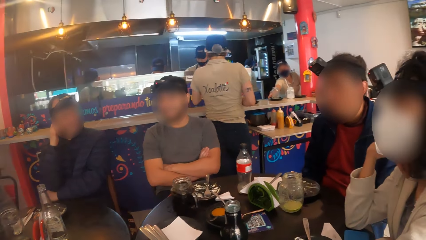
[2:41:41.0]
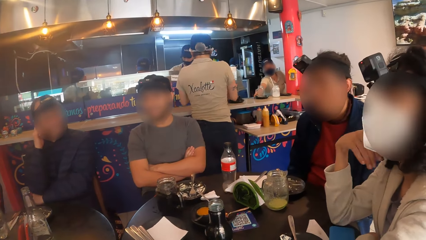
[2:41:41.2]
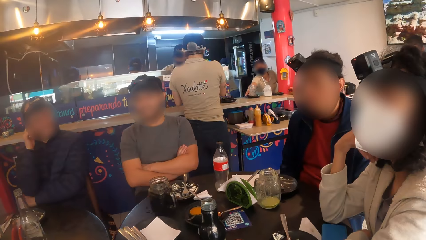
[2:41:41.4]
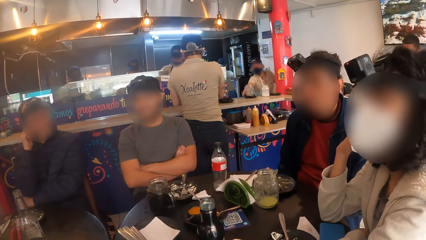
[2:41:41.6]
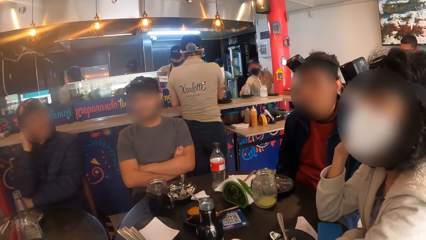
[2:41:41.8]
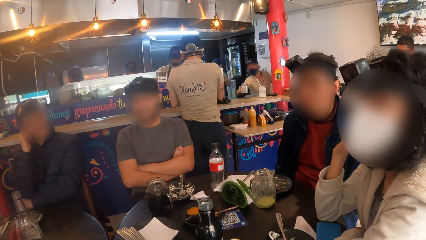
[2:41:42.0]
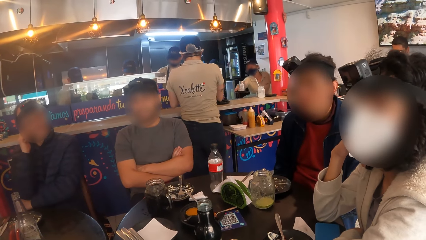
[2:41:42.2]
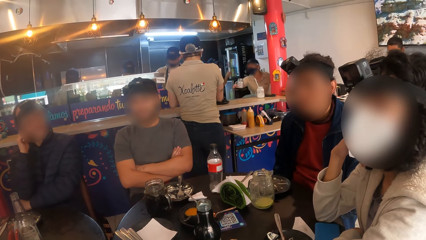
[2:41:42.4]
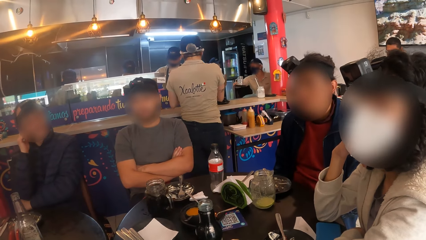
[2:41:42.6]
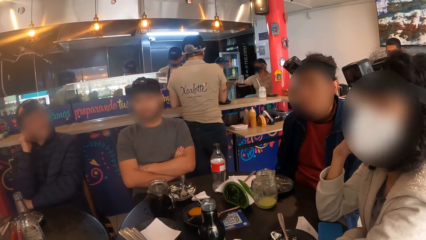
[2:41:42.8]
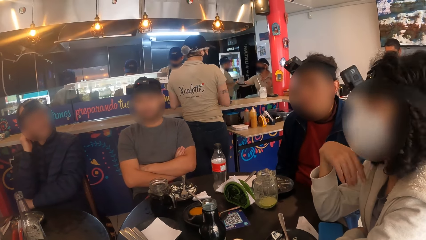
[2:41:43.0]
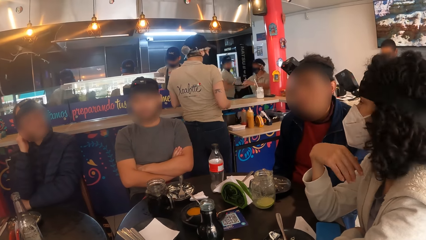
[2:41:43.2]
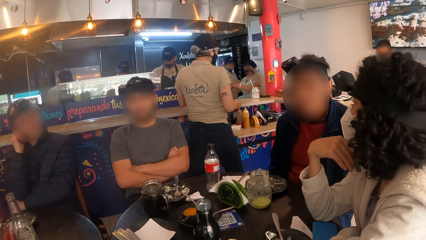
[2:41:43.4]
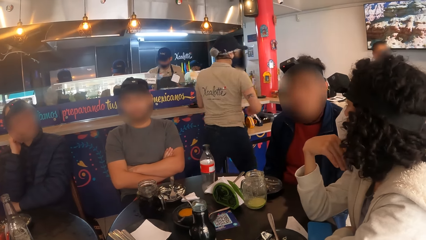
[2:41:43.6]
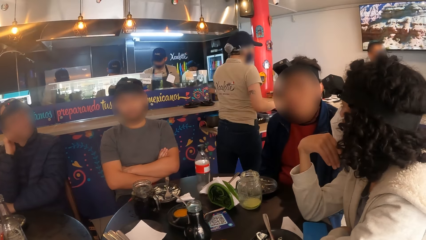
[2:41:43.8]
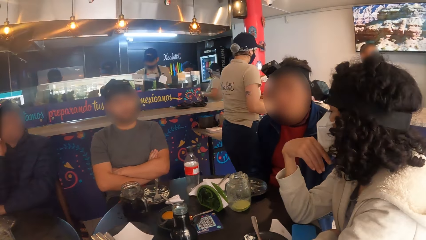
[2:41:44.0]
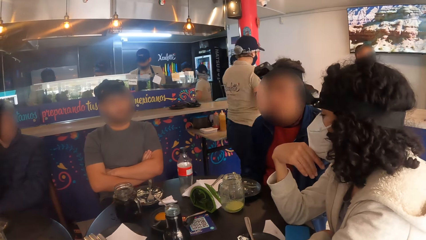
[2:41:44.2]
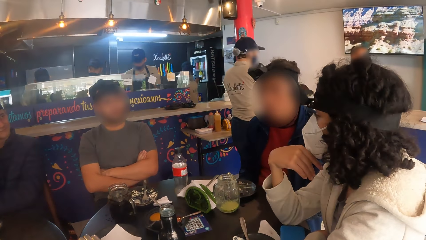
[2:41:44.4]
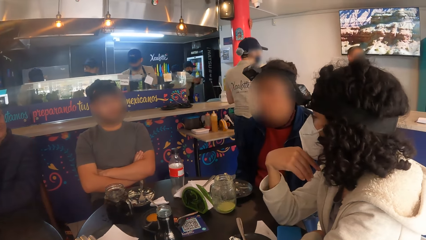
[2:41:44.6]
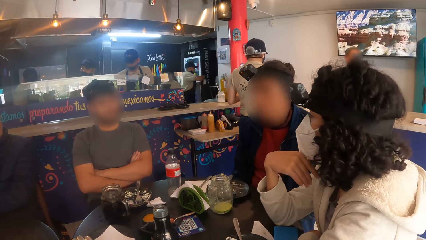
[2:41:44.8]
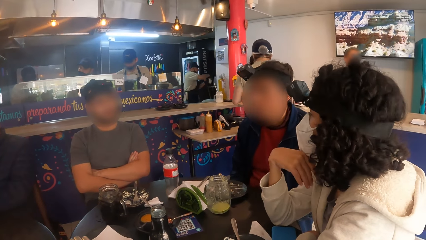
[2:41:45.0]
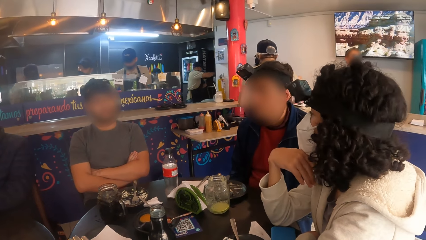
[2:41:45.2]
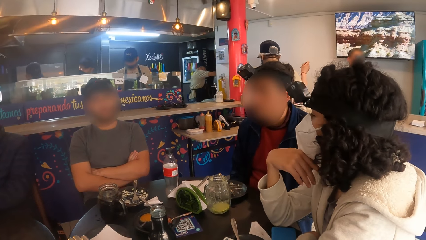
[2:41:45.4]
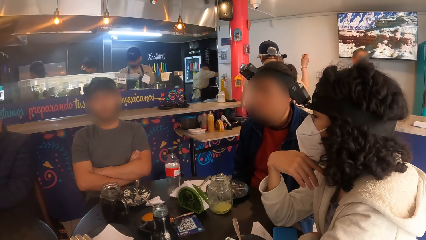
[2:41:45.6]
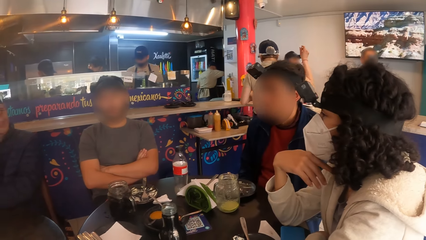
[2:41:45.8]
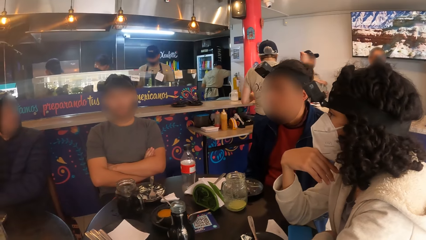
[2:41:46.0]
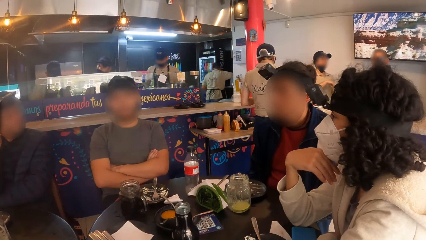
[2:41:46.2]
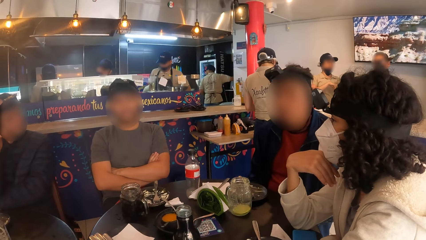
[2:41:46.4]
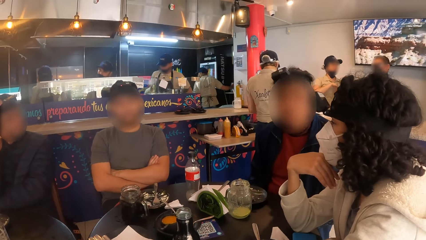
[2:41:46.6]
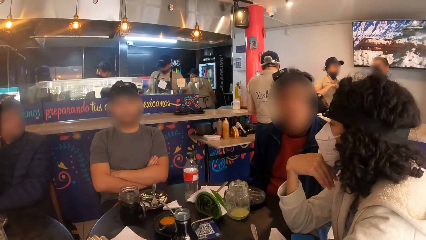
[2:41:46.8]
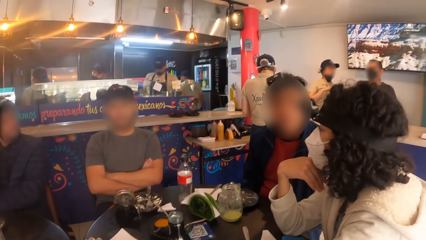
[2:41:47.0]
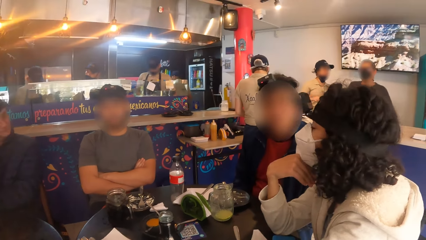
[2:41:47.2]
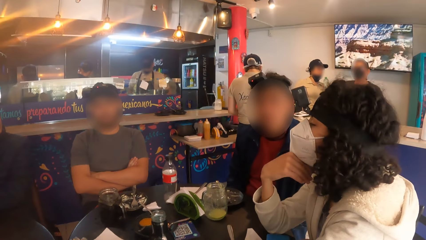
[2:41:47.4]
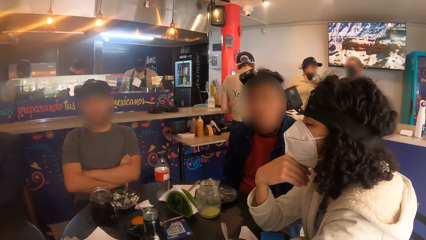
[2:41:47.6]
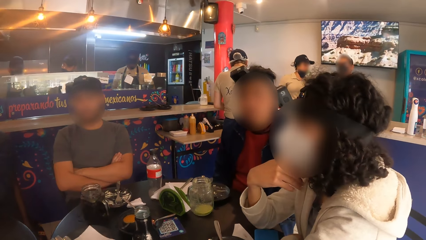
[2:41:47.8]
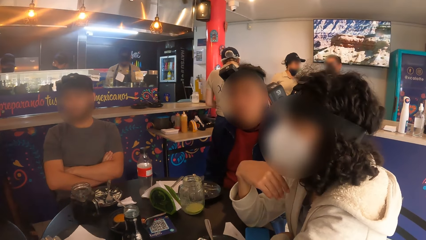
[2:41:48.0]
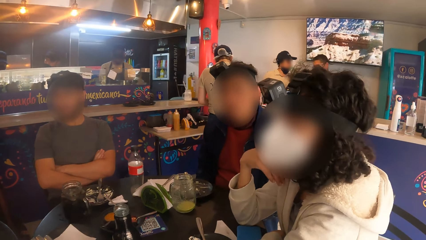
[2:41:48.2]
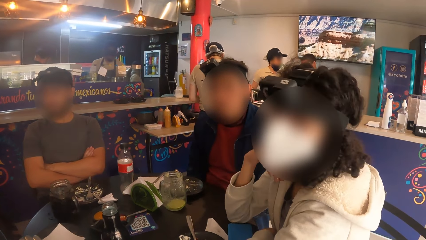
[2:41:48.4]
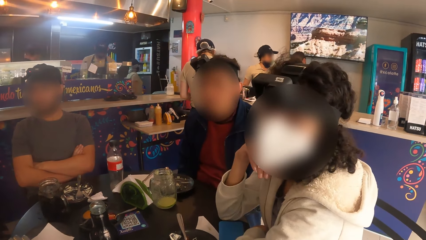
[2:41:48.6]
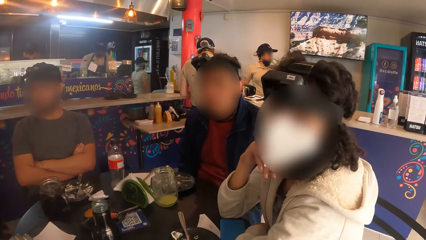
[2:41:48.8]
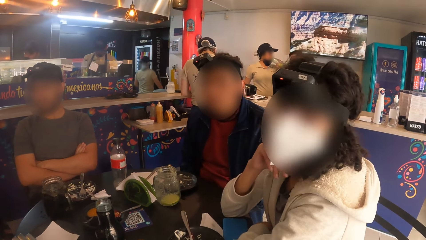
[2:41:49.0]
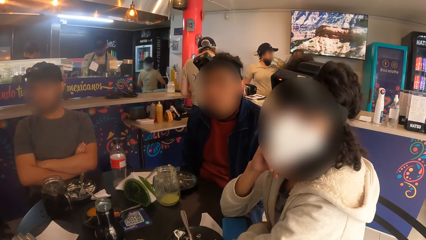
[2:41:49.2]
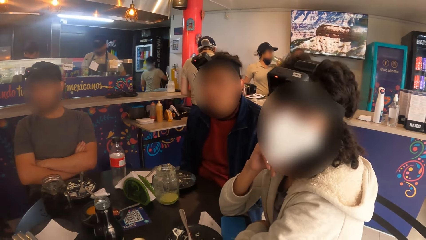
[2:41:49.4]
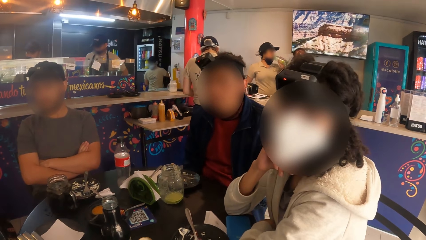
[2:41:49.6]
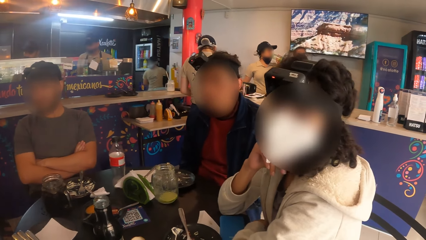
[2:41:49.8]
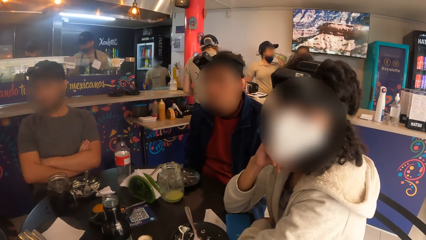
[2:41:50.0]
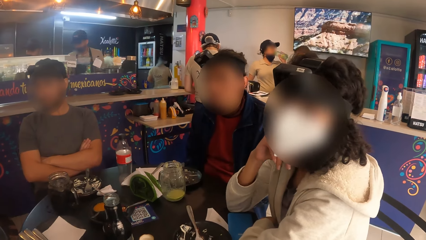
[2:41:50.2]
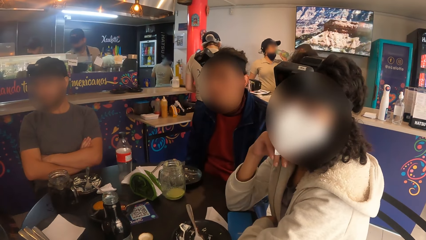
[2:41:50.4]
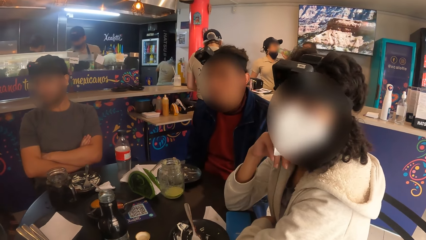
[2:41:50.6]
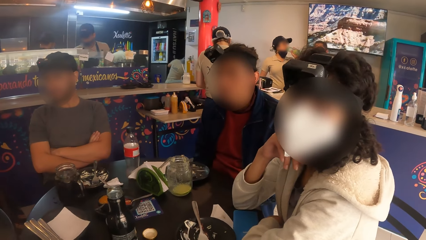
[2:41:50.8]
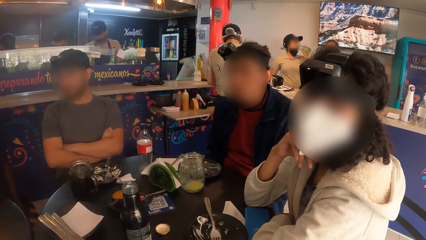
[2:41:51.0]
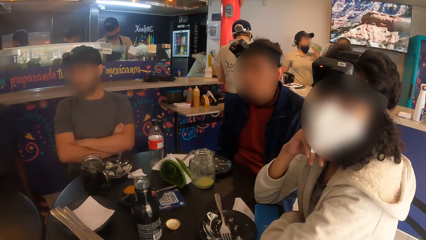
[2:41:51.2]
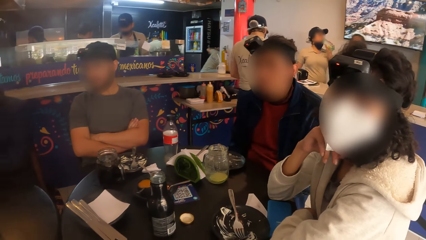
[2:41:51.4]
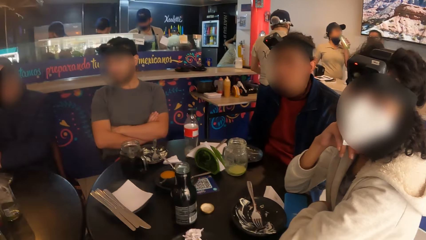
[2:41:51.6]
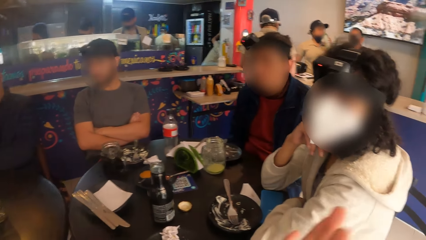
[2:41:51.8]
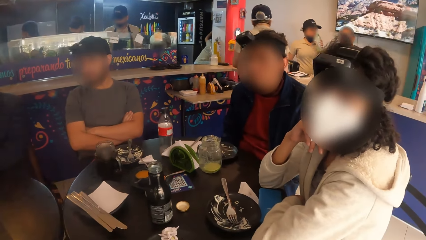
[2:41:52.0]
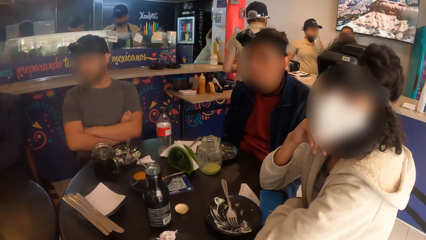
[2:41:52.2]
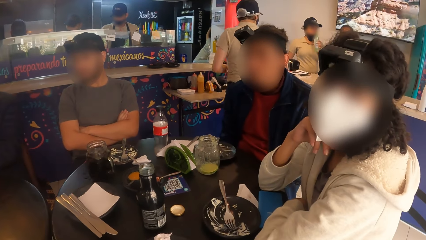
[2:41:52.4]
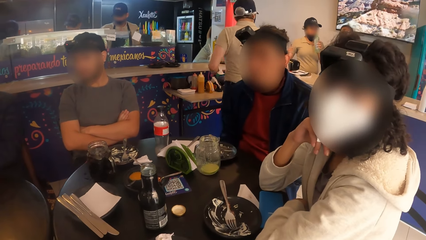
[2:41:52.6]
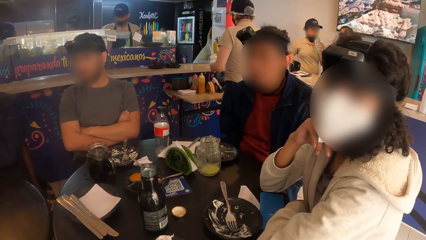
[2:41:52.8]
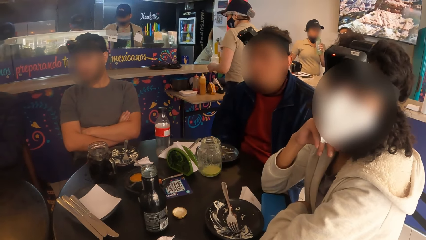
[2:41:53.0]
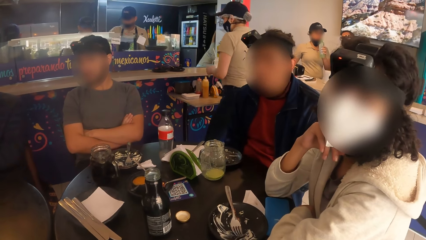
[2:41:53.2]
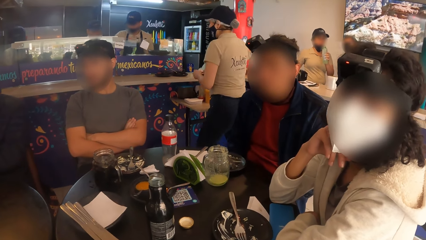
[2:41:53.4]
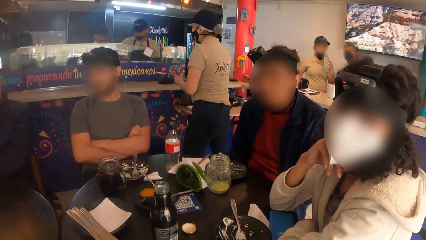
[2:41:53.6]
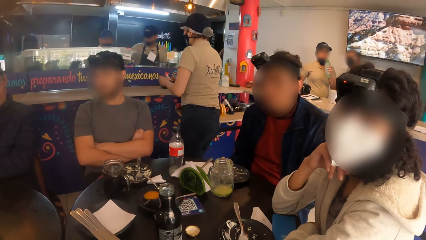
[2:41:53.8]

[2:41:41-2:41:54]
A person looks at another person. The camera wearer speaks to a woman.

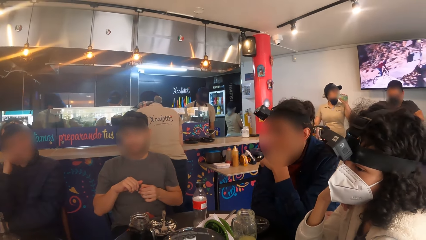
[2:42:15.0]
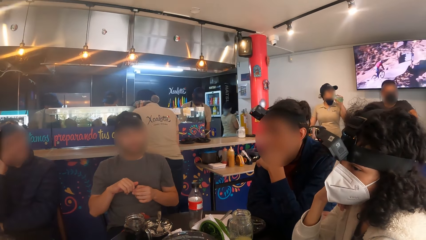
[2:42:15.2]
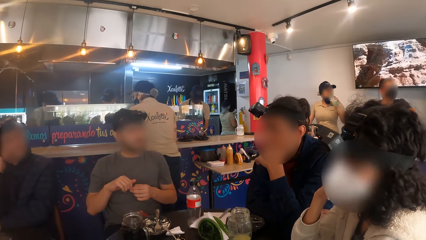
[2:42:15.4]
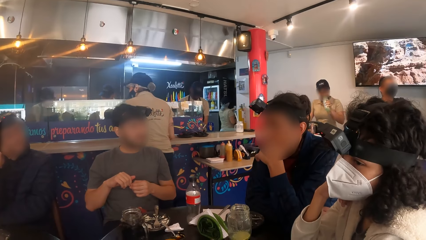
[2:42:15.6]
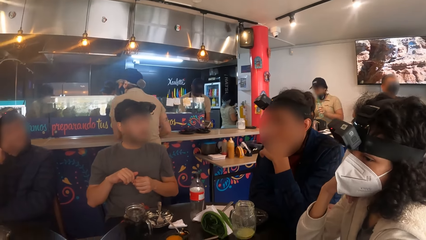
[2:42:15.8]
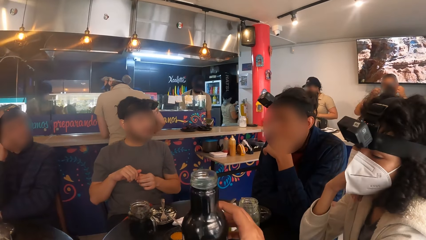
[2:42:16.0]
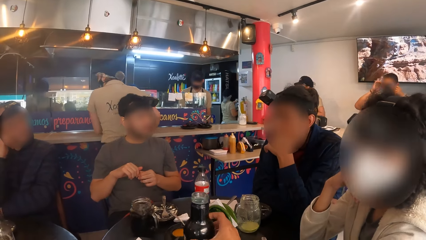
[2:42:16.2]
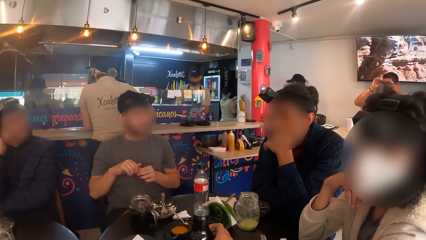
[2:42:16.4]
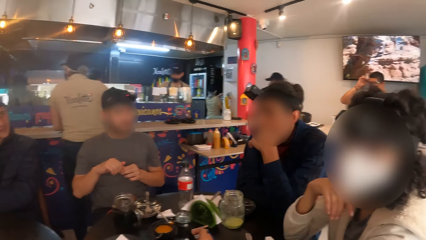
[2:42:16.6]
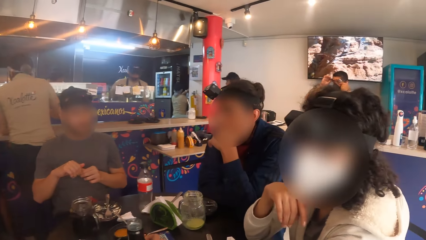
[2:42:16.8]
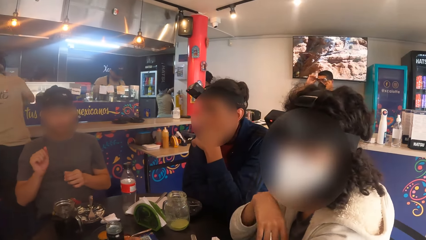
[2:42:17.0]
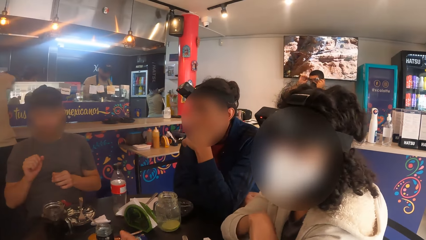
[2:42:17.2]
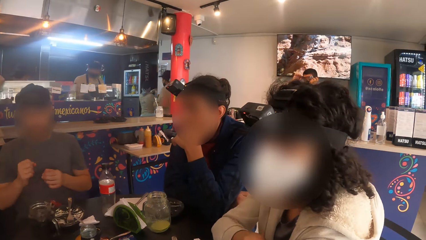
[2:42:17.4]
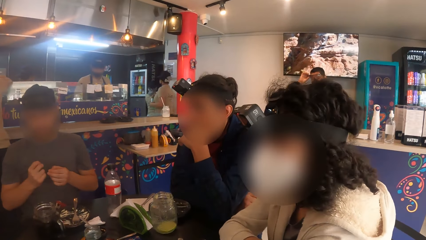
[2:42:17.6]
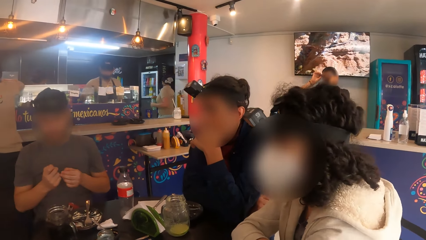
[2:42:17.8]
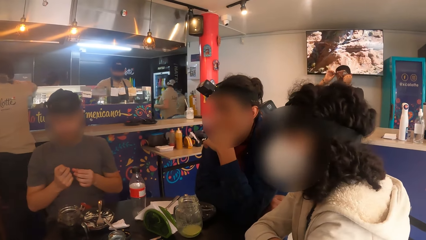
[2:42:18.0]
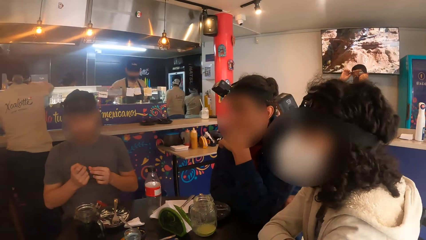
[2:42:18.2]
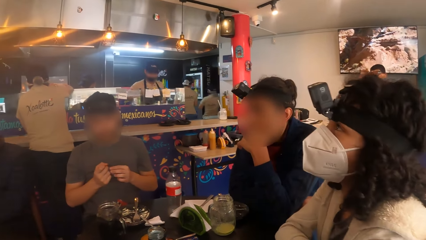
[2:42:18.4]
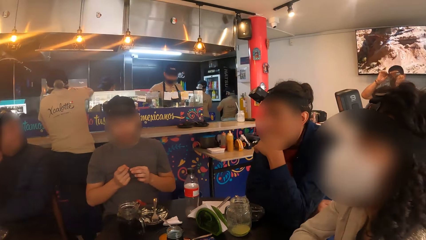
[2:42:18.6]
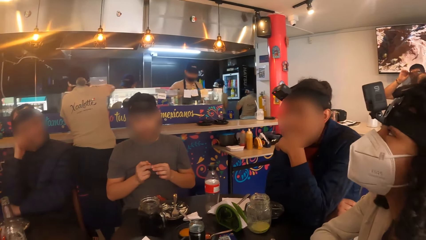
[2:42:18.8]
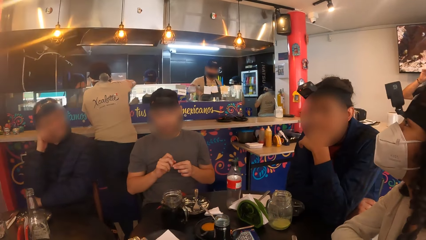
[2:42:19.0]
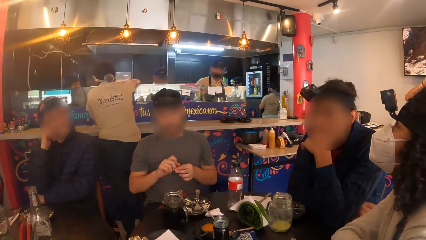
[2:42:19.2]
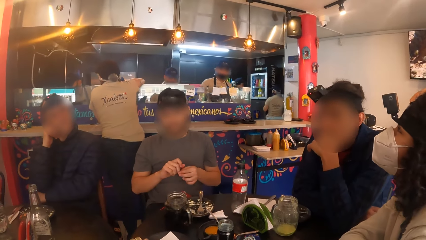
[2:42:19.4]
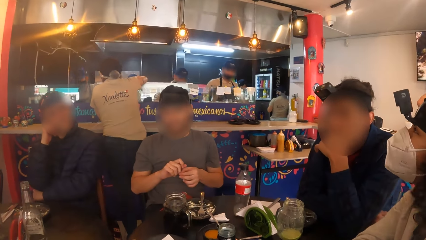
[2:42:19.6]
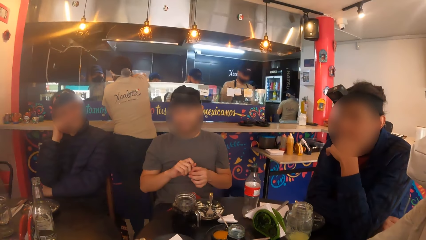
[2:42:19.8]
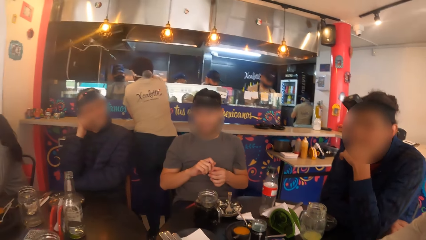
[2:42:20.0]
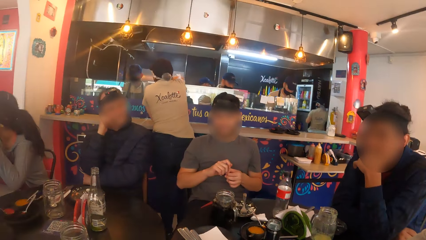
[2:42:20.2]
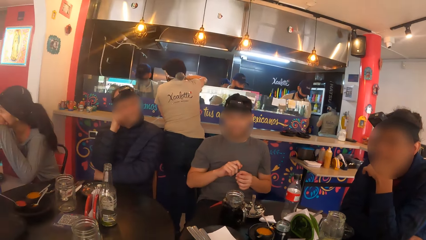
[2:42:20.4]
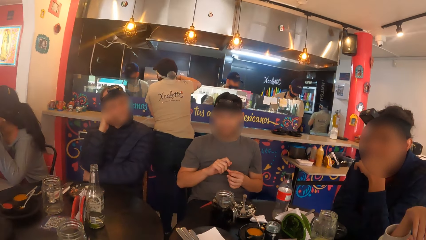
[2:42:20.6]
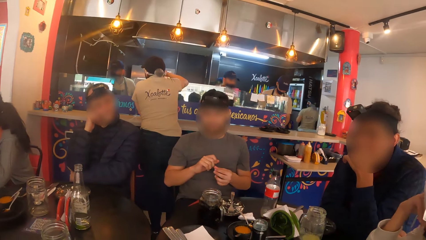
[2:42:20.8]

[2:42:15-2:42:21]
The camera wearer drops the bottle of juice in his right hand on the table.
